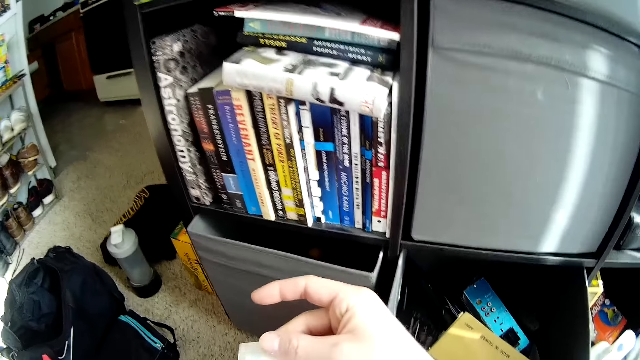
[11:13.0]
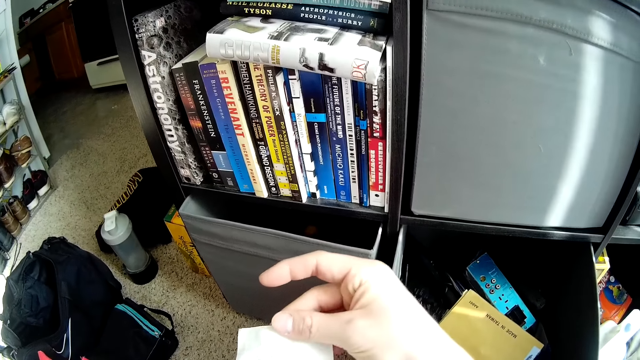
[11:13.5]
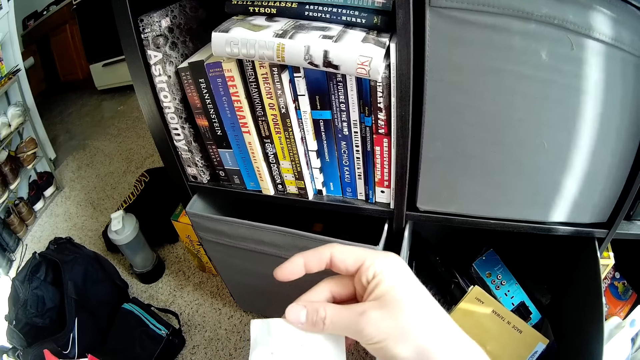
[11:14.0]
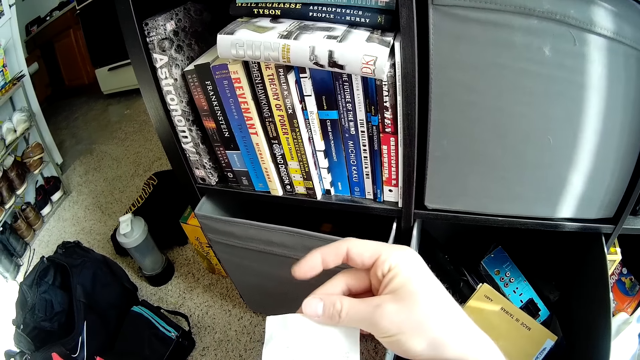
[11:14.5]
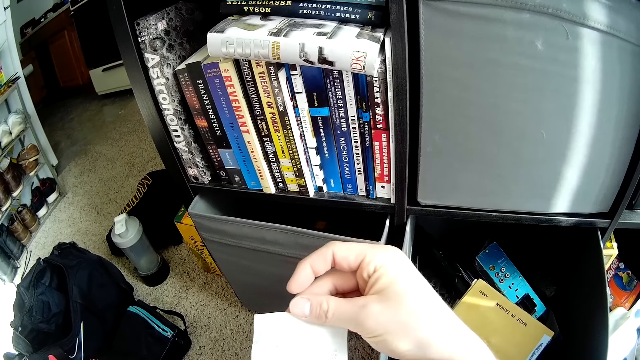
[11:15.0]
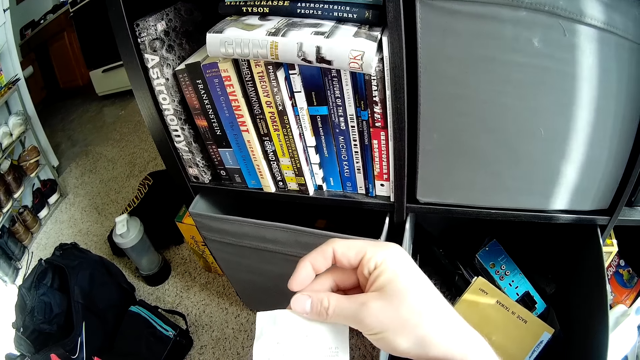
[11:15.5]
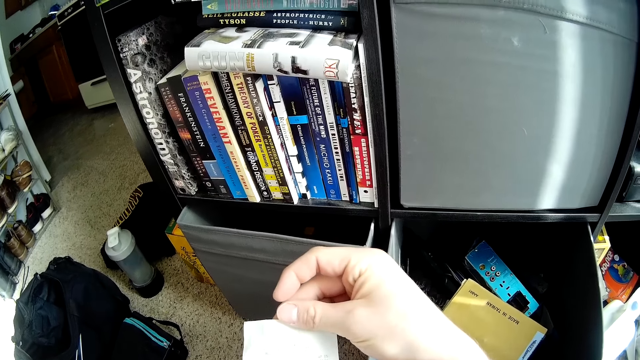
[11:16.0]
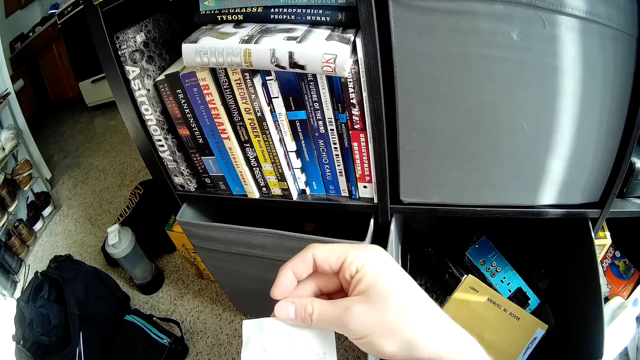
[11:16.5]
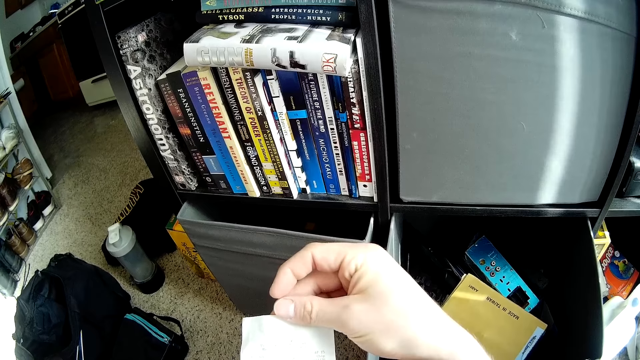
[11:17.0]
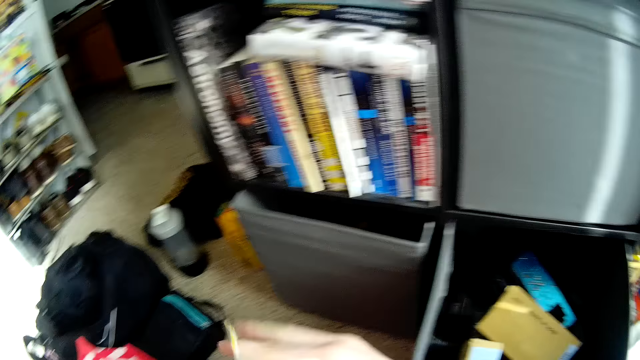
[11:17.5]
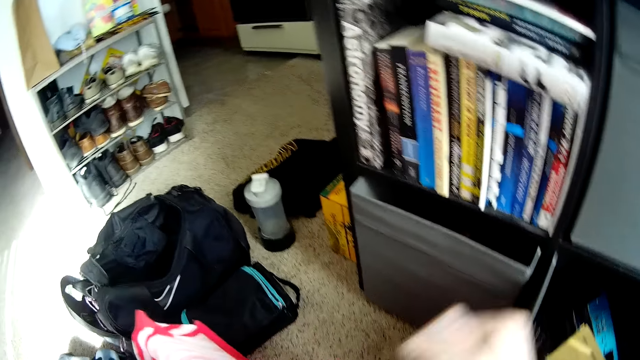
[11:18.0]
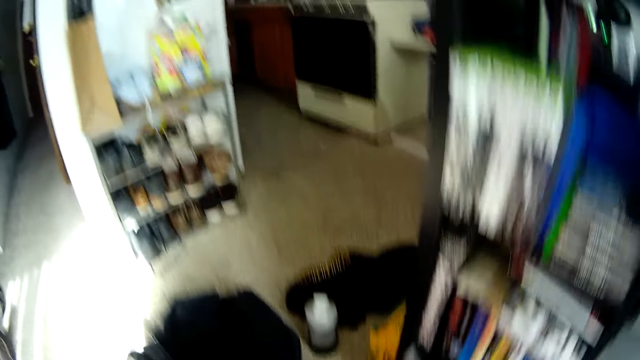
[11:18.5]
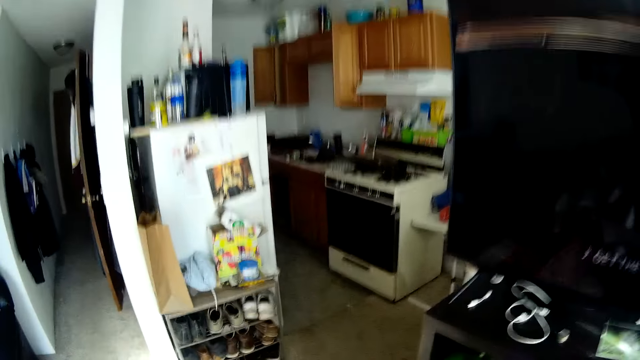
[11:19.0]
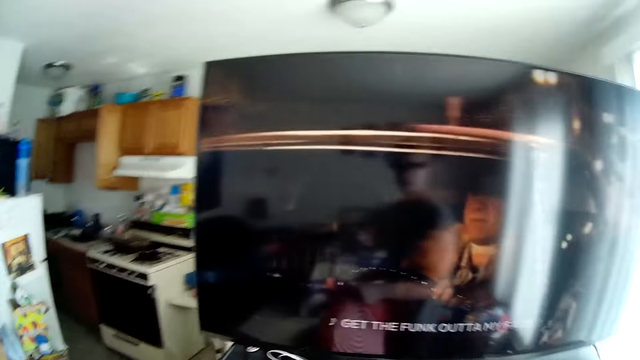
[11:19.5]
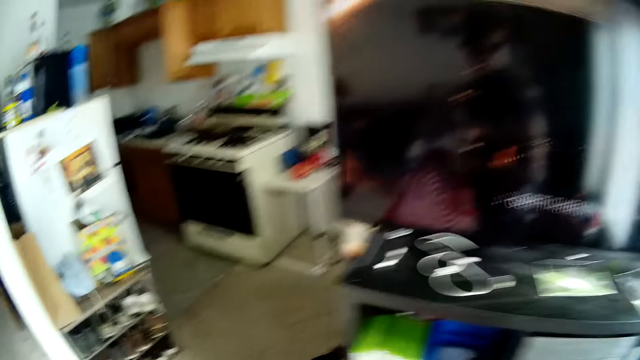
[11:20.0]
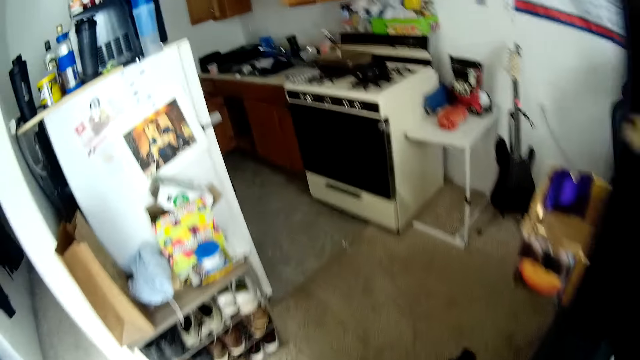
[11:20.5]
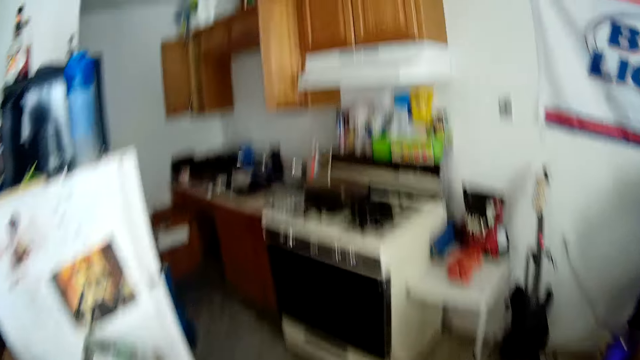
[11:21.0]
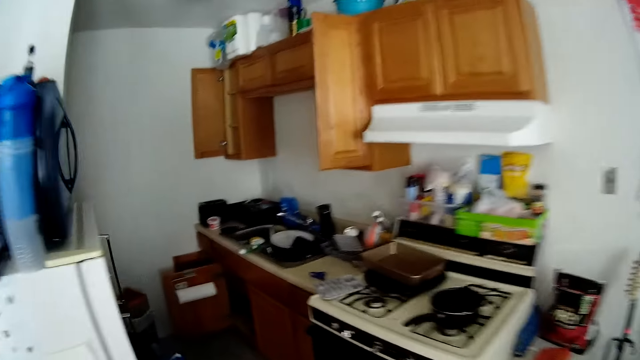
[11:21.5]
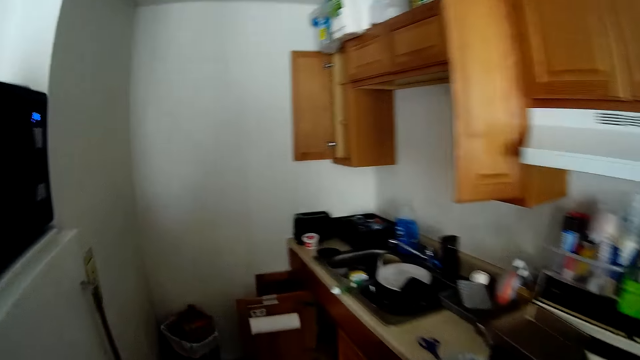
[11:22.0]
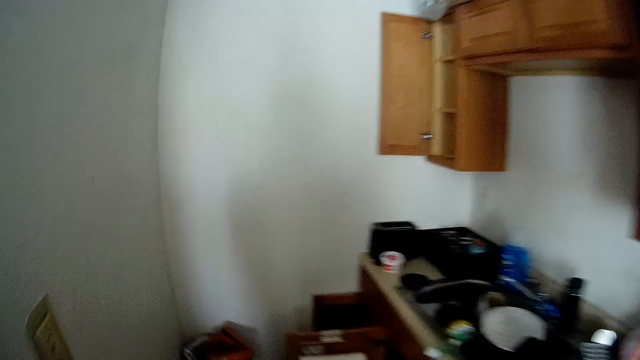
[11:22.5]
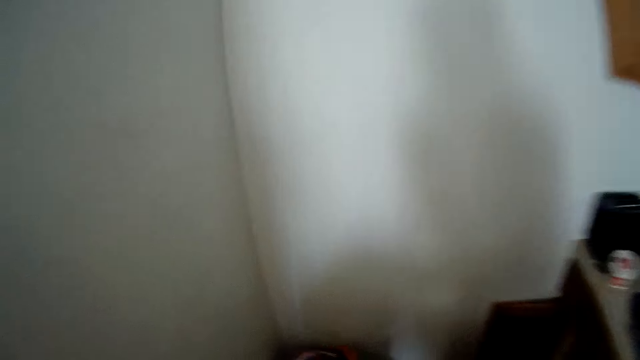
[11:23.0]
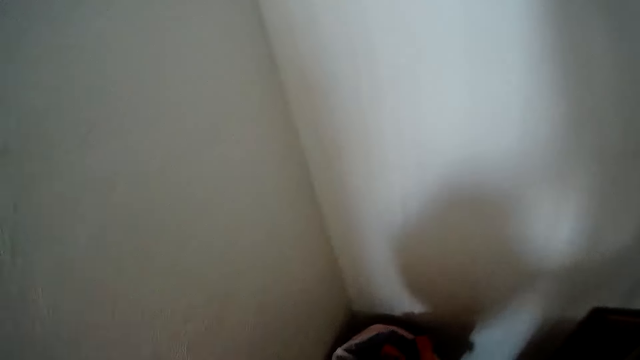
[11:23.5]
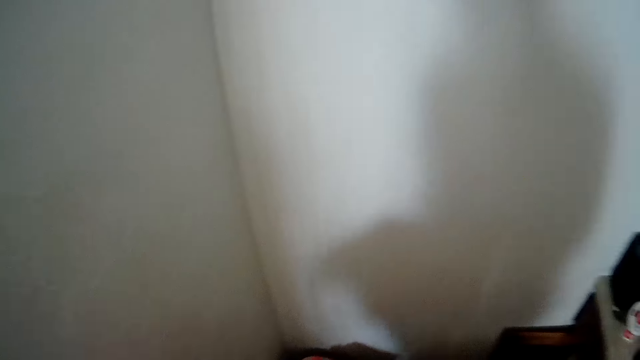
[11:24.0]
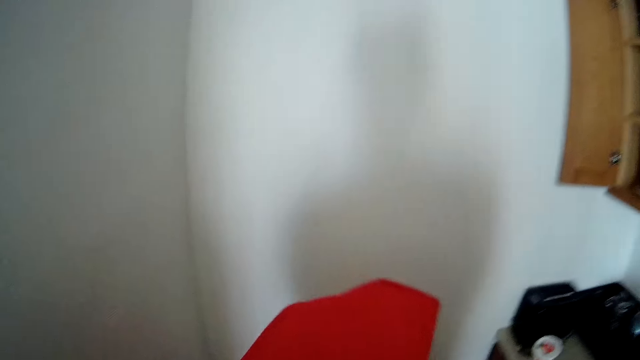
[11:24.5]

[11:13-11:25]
The camera wearer checks a receipt found in the bag. They crumble the receipt. They walk to the kitchen area.

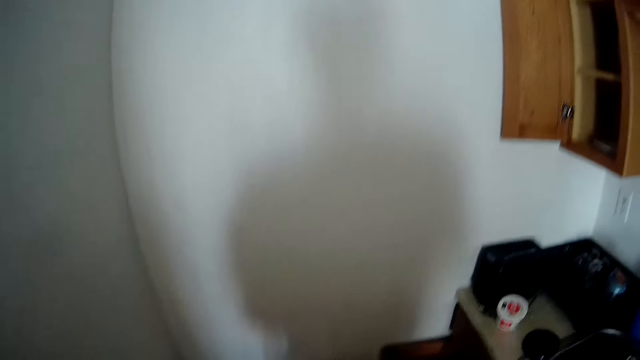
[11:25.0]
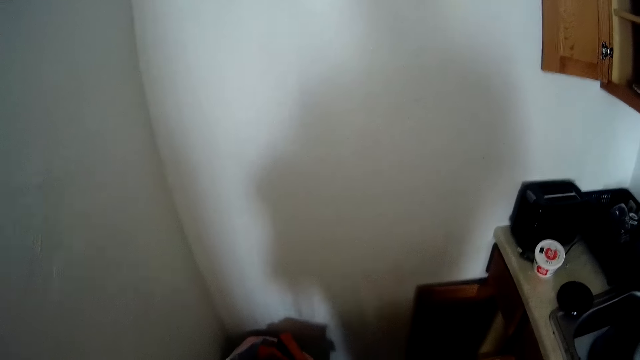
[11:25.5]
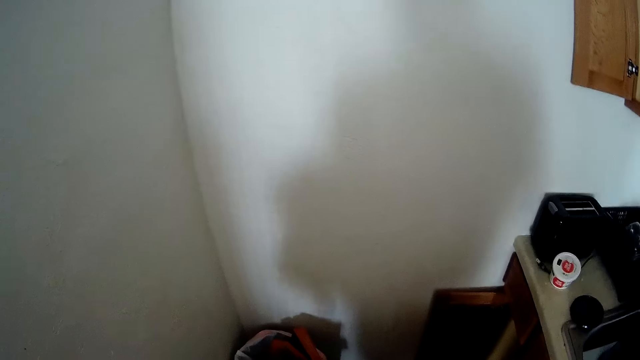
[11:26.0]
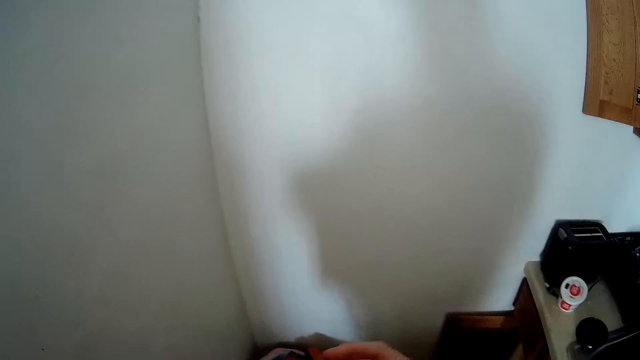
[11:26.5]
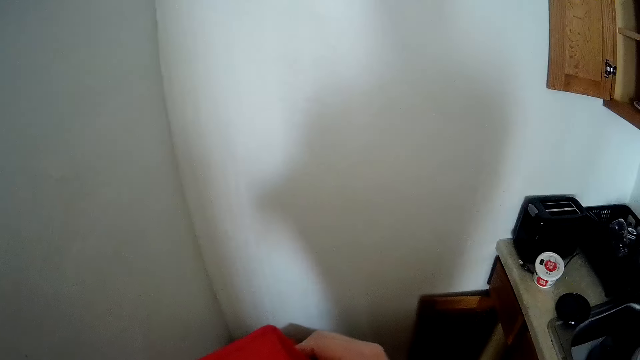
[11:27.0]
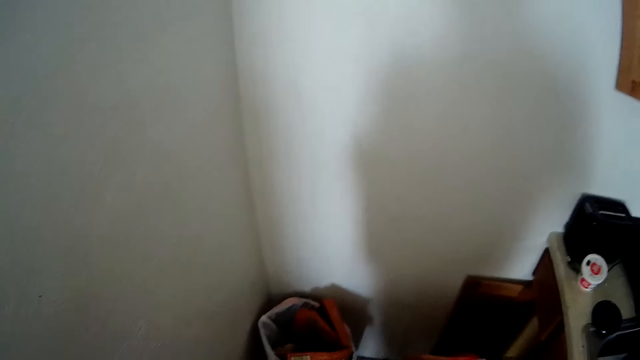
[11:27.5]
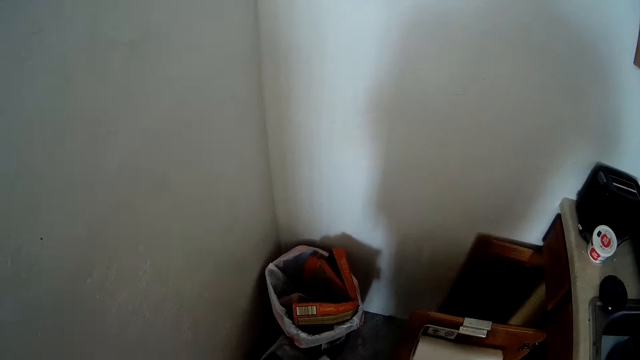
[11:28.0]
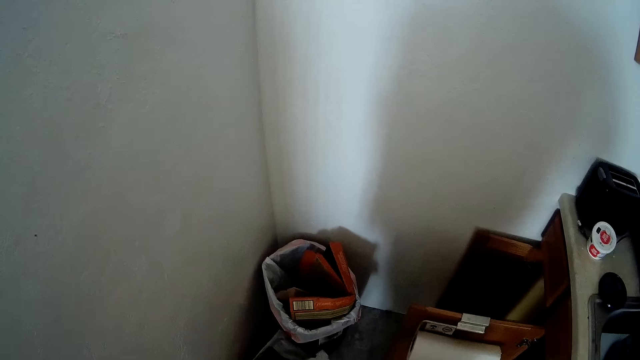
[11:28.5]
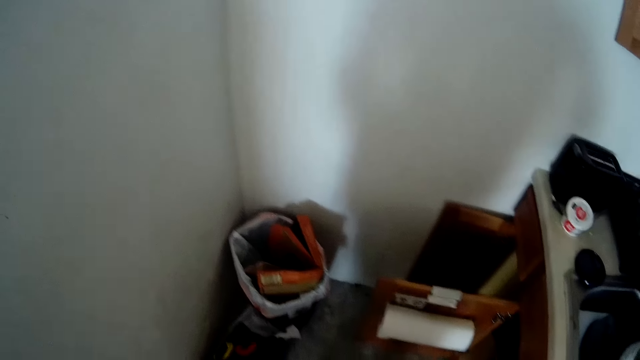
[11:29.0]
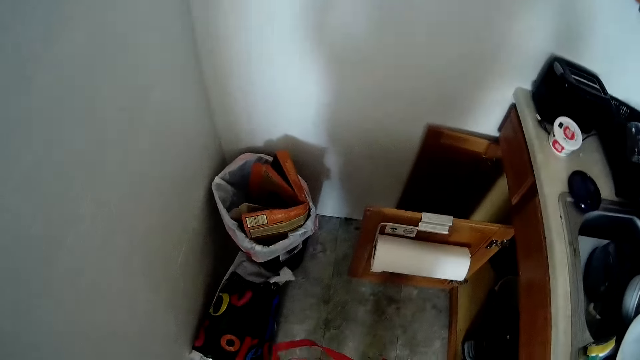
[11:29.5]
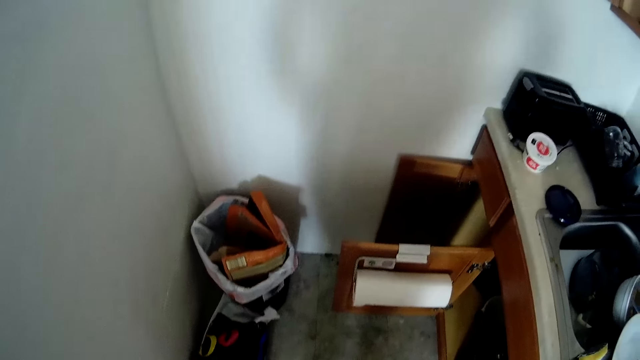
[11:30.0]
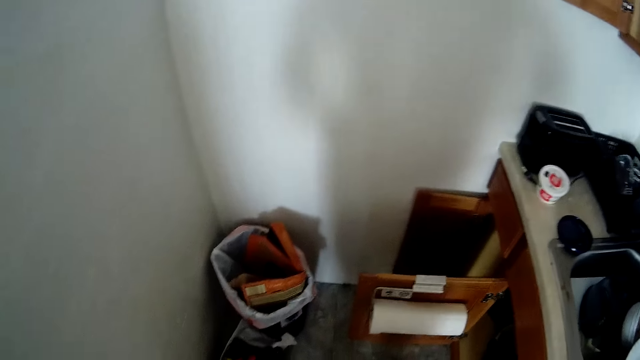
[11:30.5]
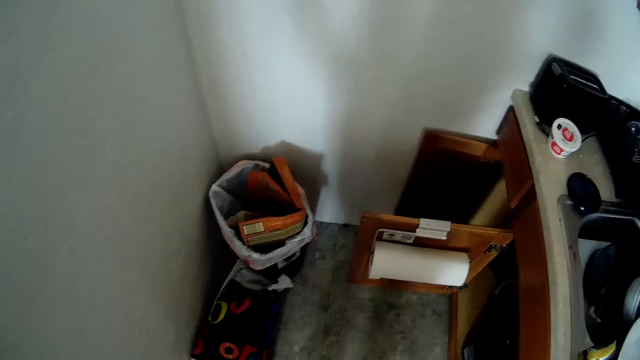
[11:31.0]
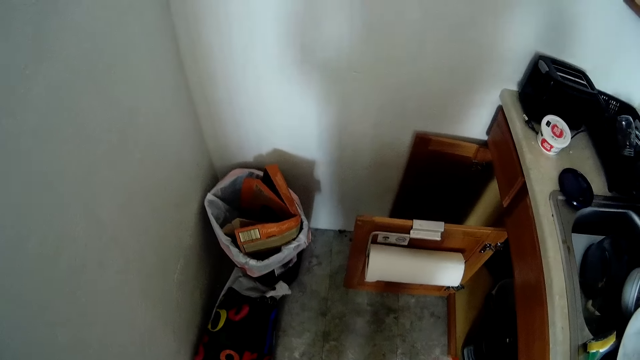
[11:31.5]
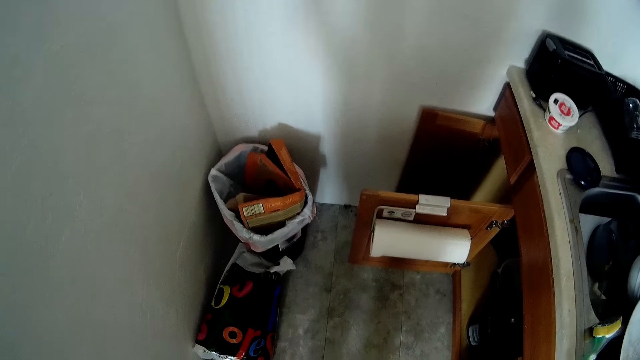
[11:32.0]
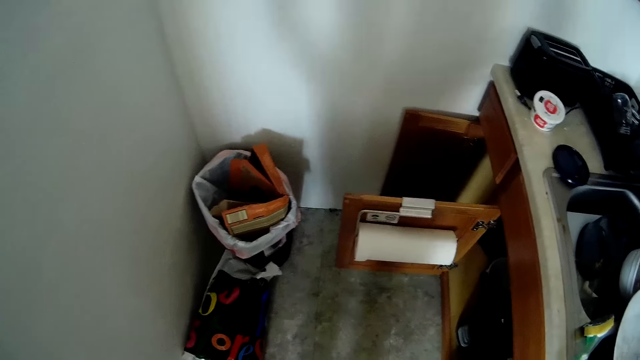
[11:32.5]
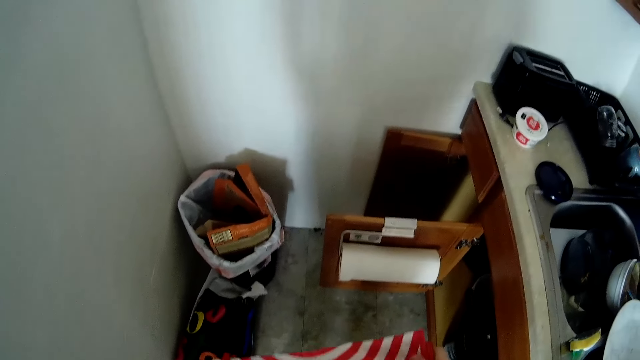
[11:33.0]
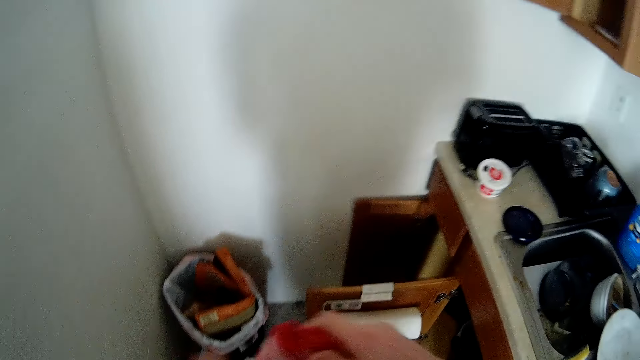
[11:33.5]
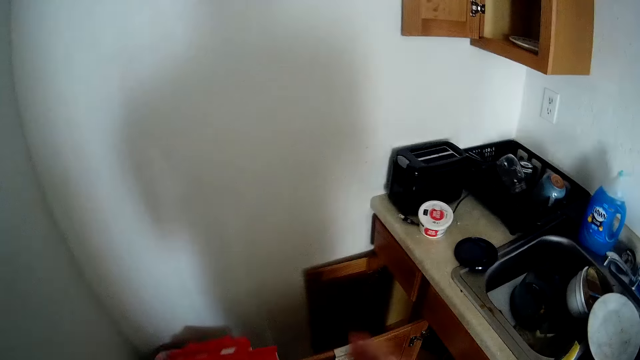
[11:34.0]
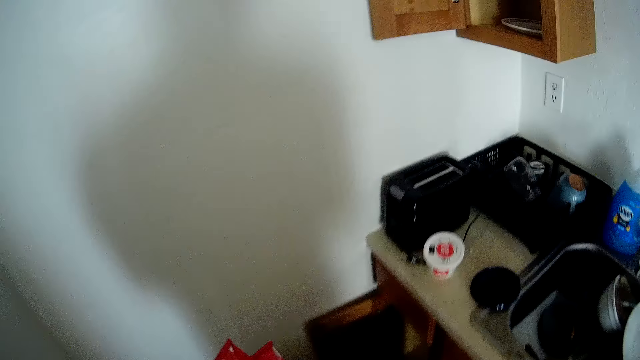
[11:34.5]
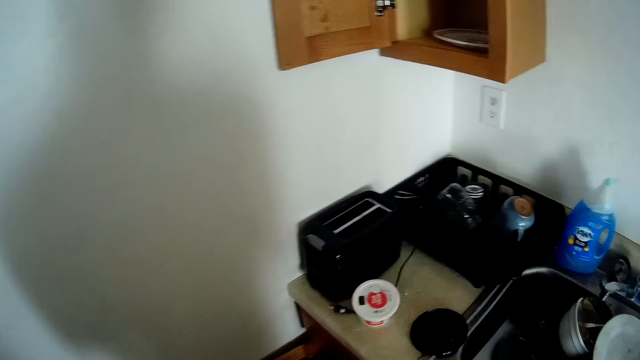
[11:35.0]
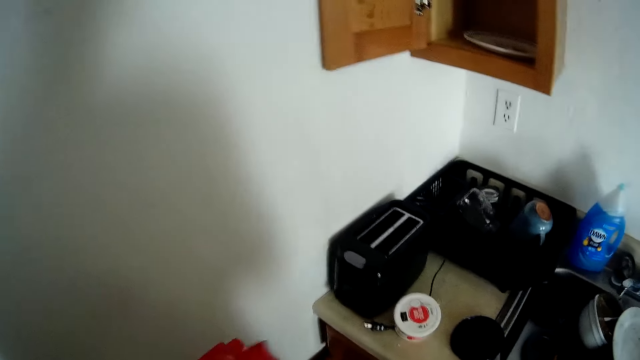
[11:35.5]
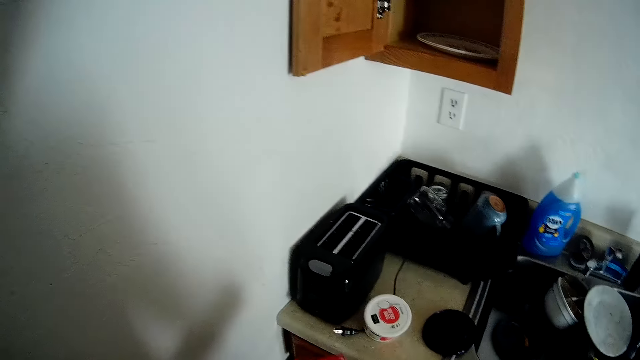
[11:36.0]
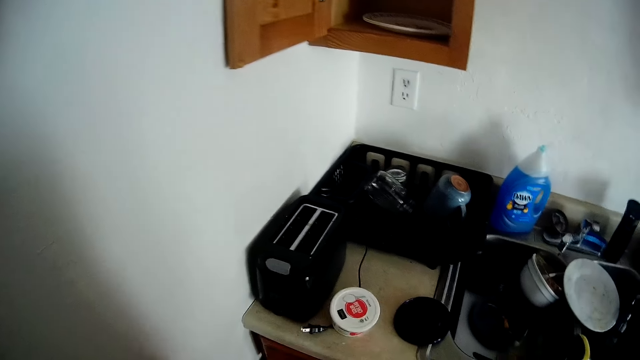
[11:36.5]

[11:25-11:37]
The camera wearer throws the receipt in a dustbin.
